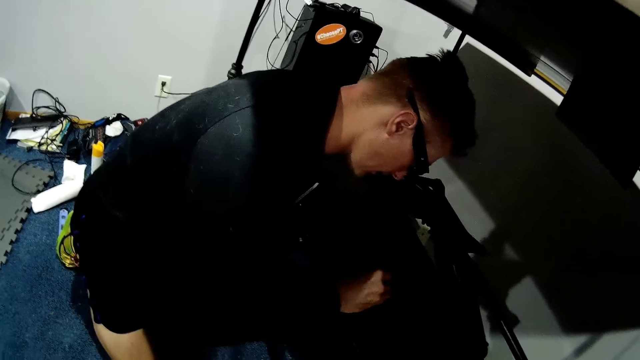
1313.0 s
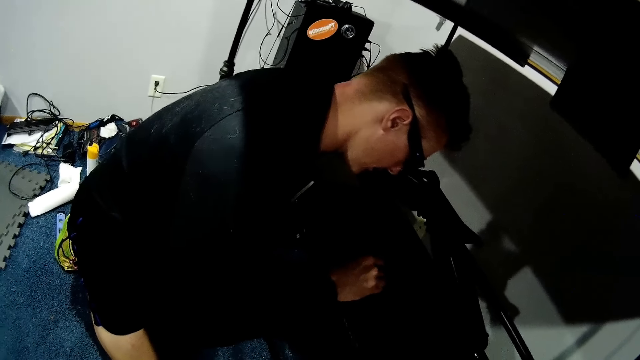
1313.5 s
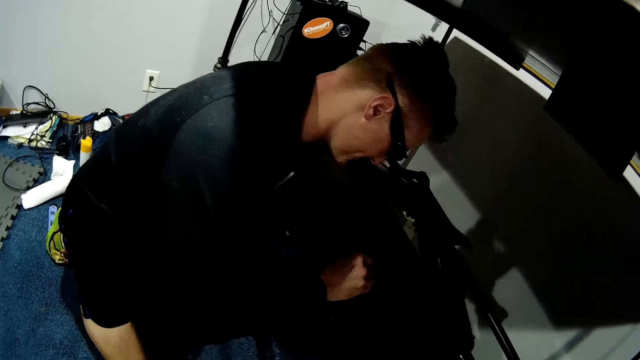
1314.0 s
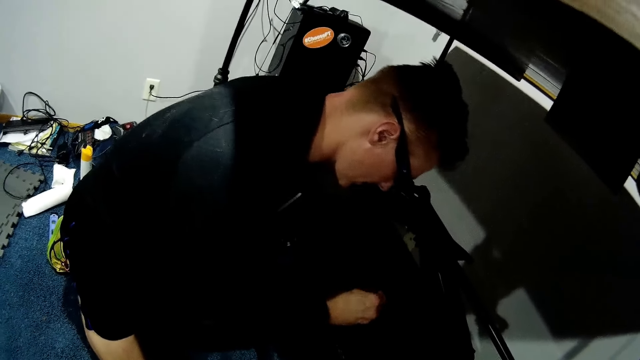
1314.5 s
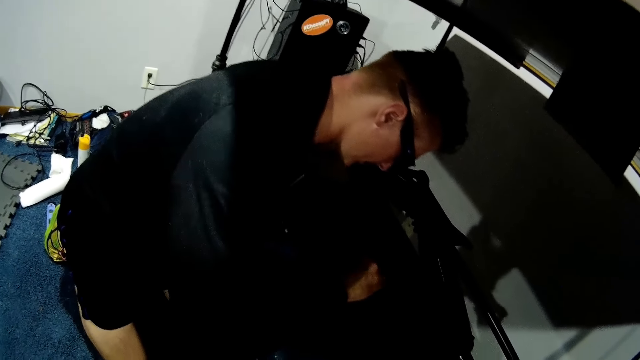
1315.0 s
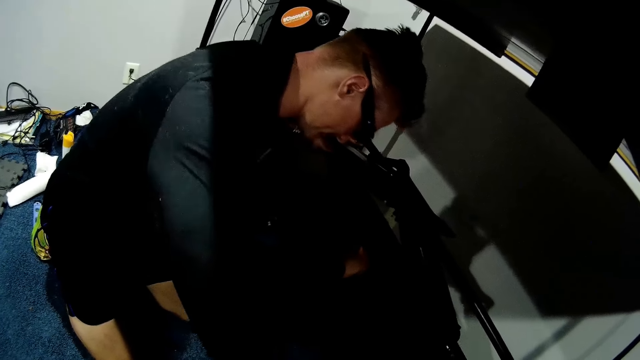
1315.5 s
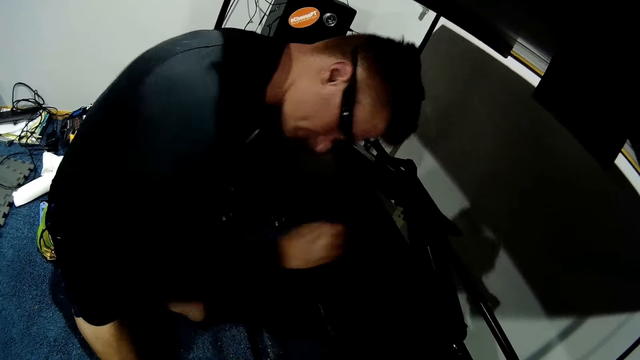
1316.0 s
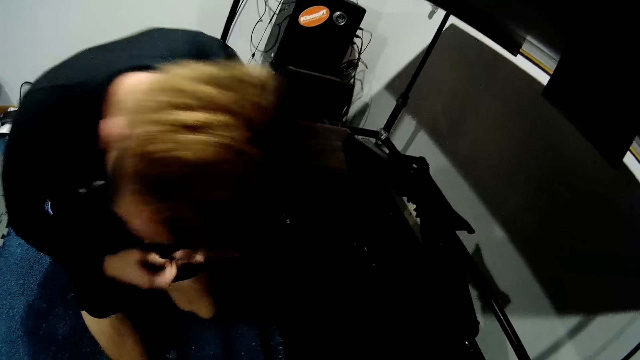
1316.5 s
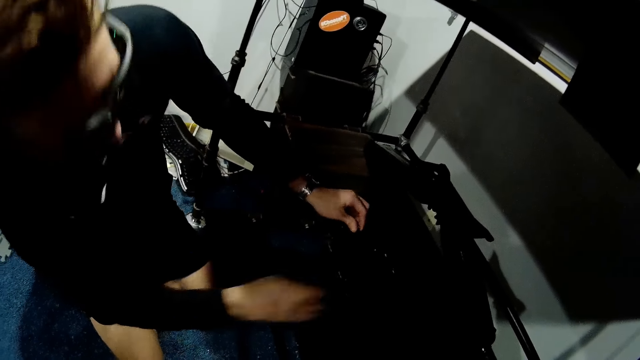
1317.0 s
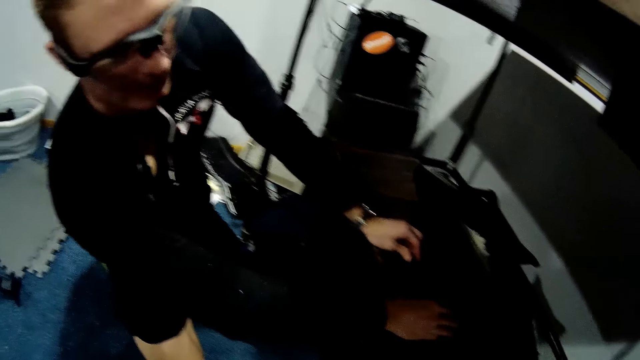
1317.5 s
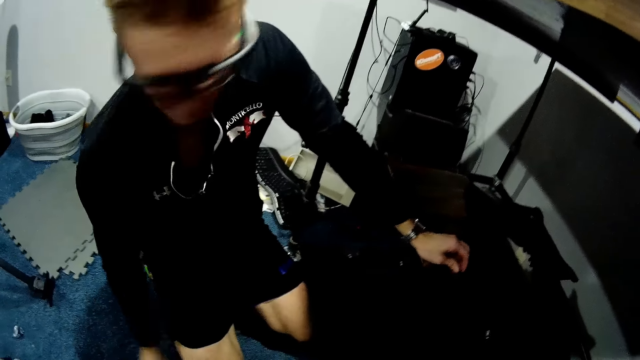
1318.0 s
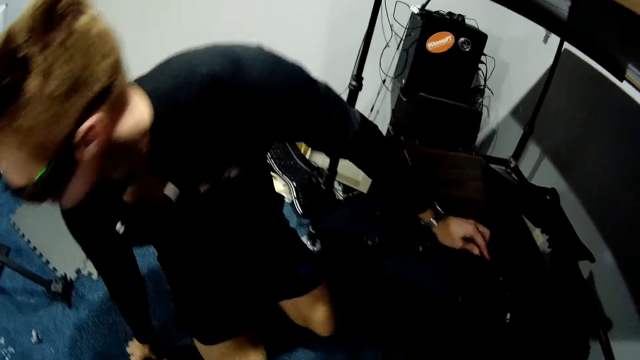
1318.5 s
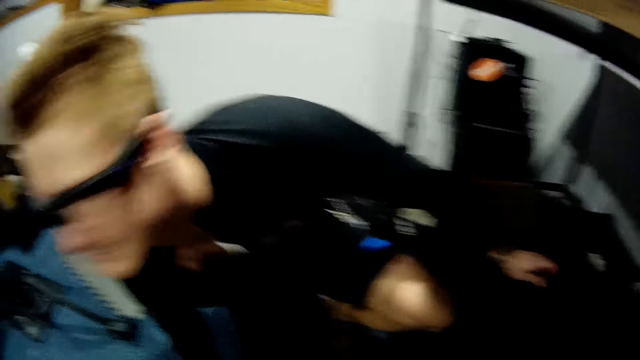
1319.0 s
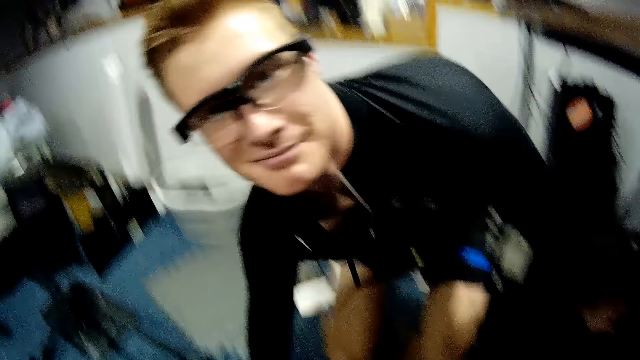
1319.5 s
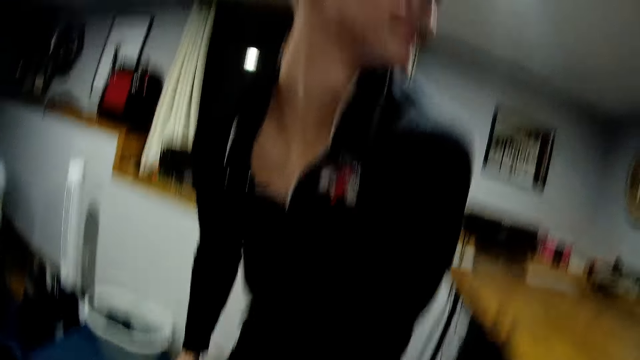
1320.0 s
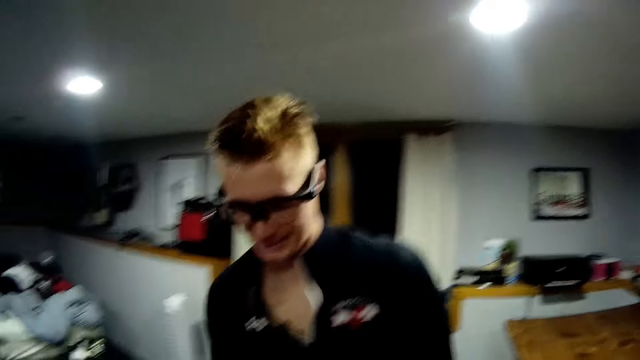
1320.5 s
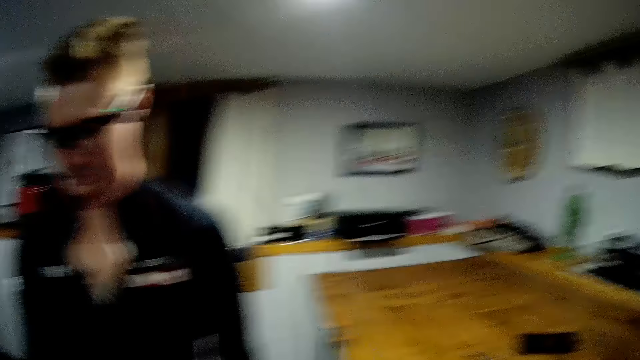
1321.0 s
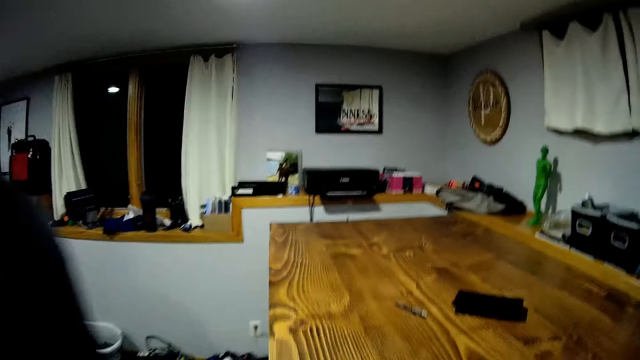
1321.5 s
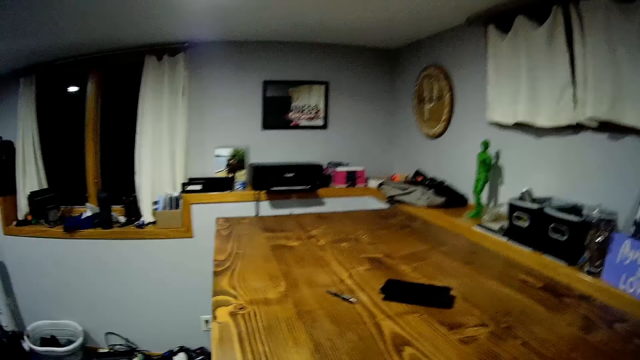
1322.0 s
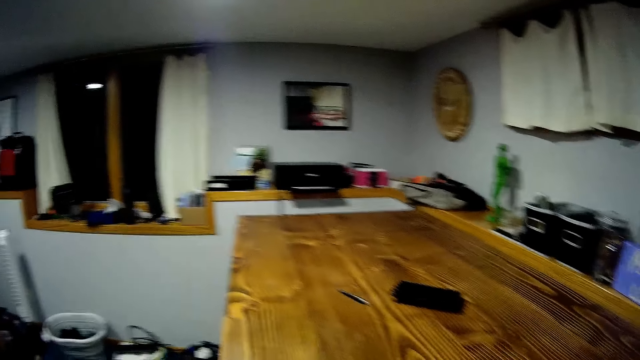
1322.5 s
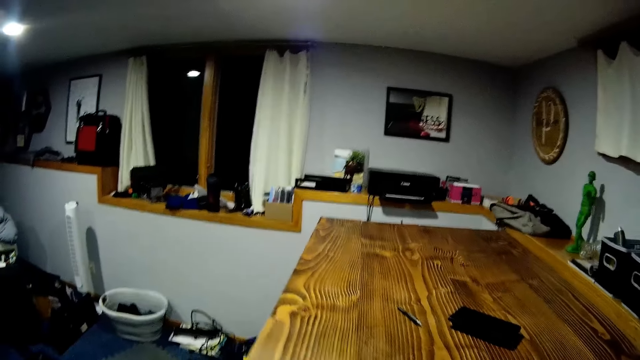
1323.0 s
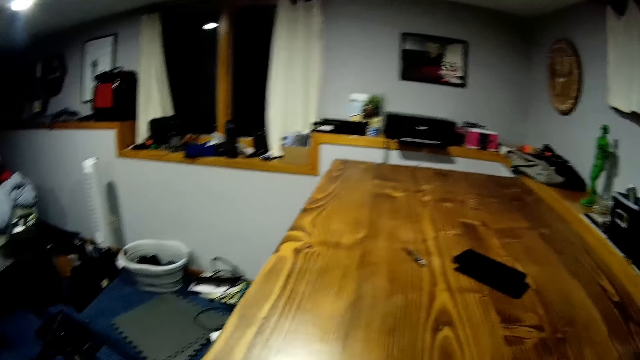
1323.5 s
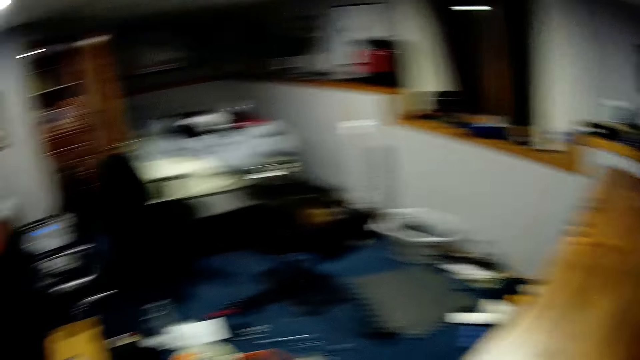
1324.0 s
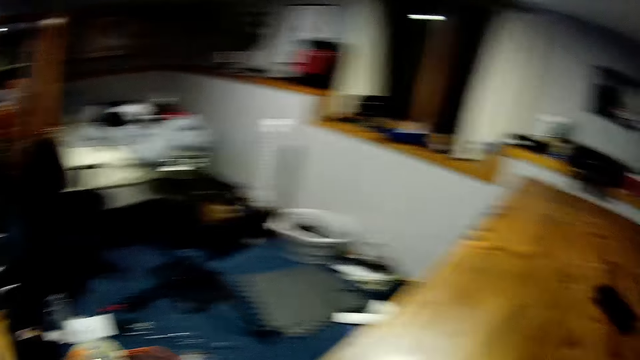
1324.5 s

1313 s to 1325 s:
A person stands and walks.

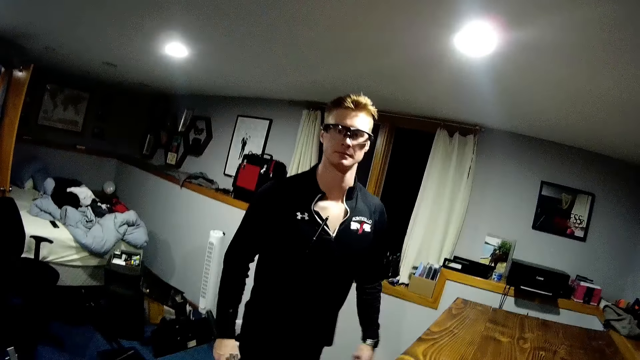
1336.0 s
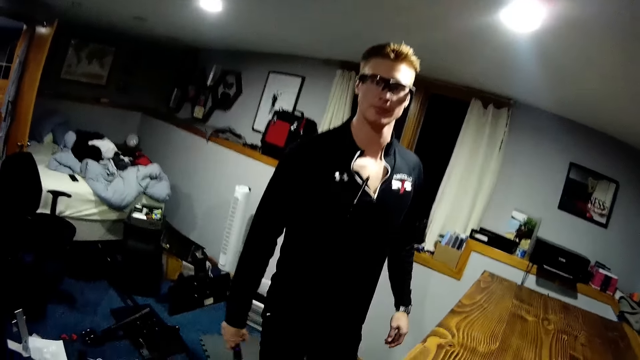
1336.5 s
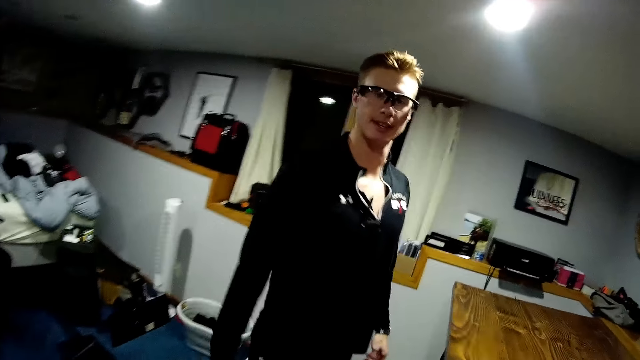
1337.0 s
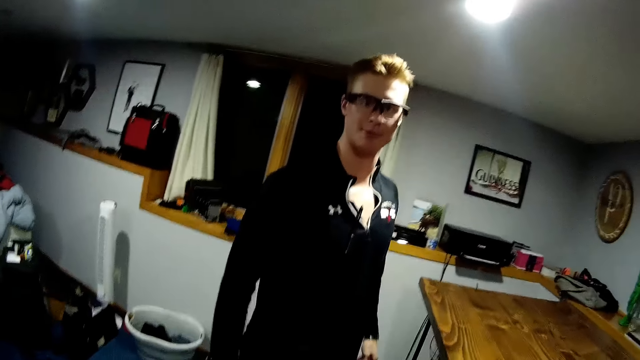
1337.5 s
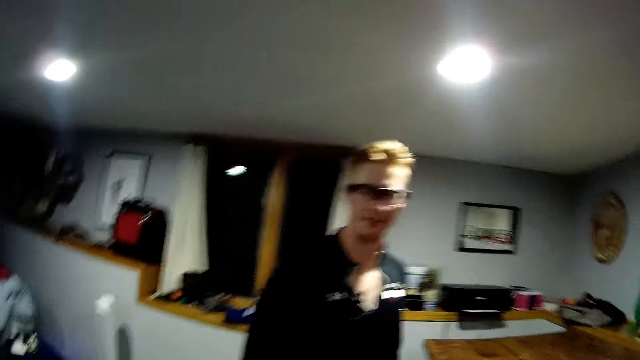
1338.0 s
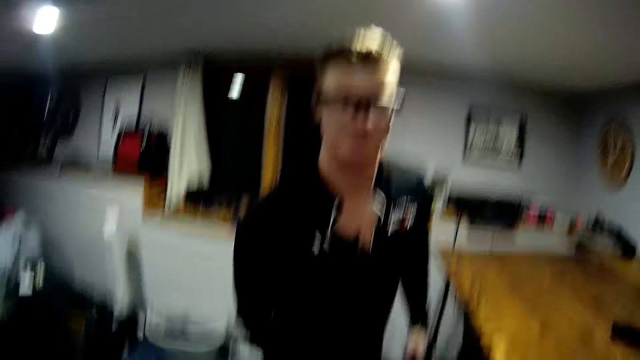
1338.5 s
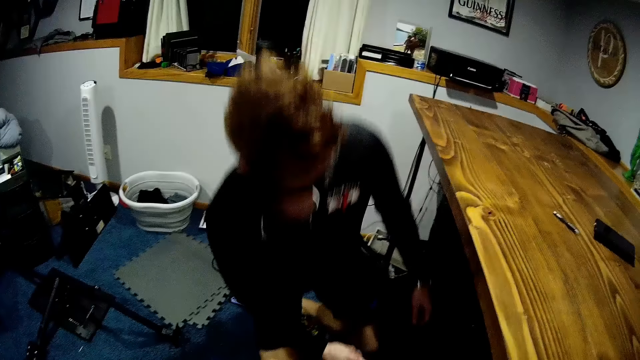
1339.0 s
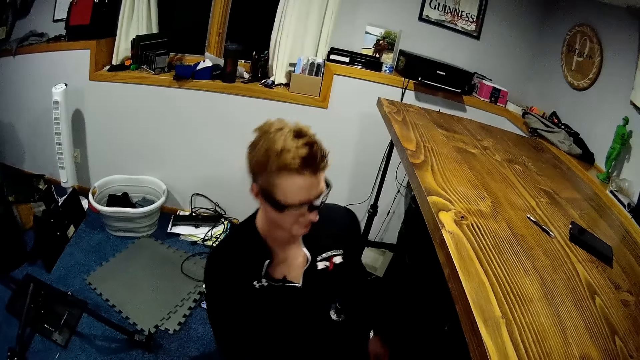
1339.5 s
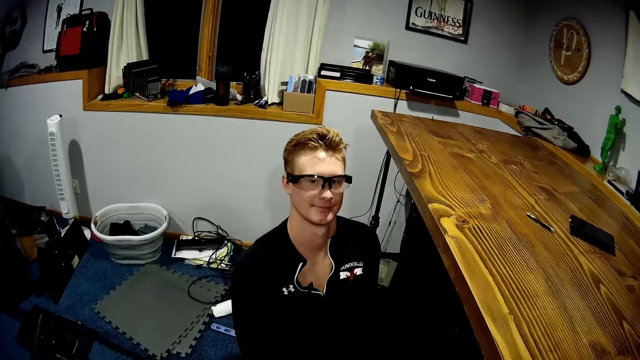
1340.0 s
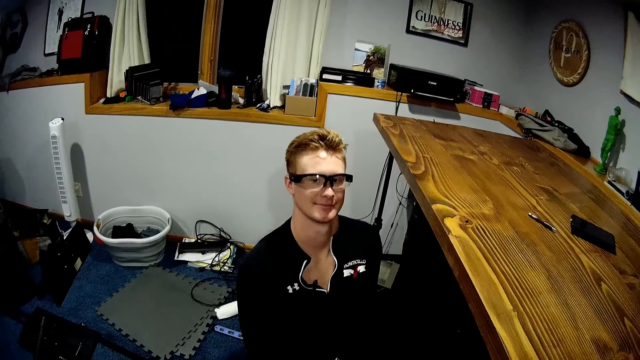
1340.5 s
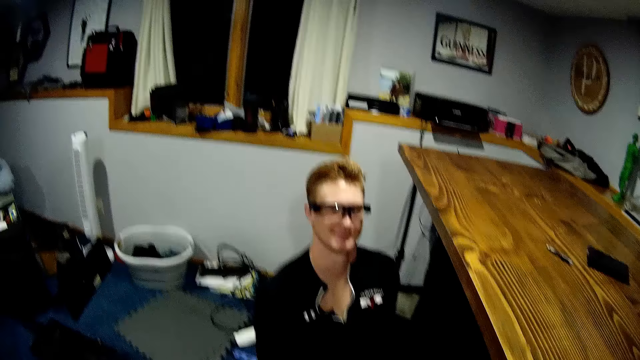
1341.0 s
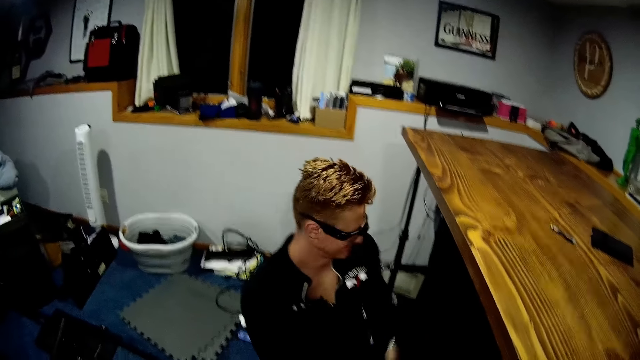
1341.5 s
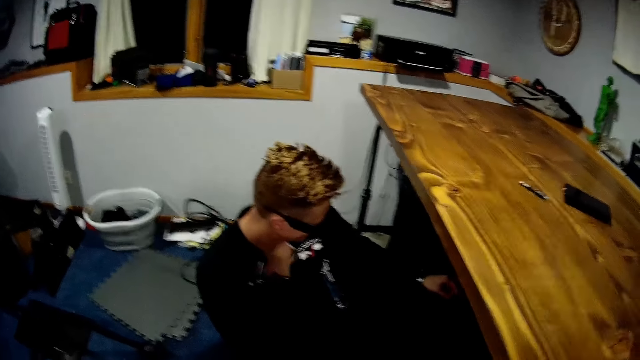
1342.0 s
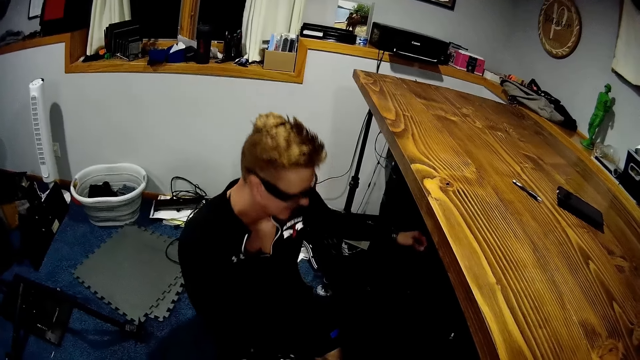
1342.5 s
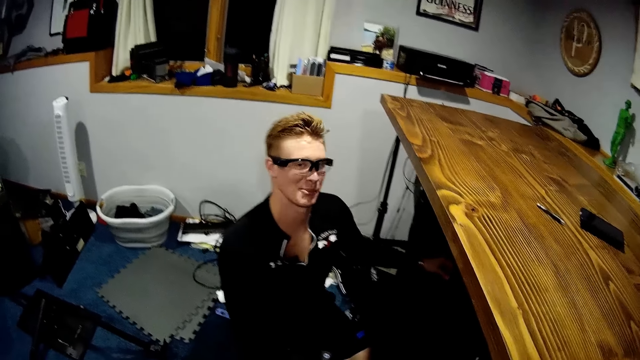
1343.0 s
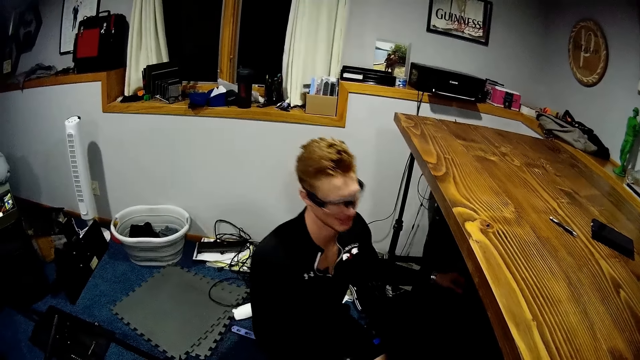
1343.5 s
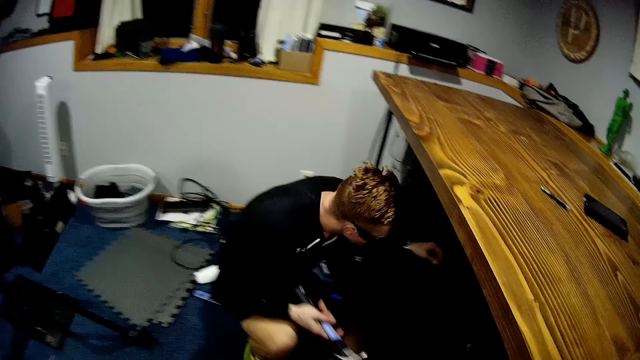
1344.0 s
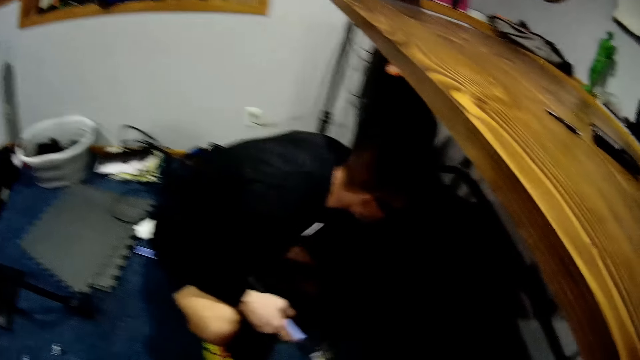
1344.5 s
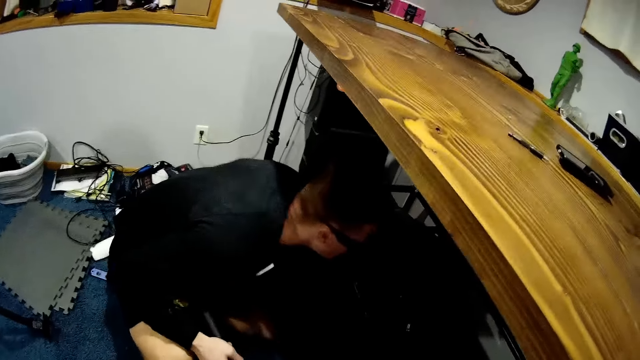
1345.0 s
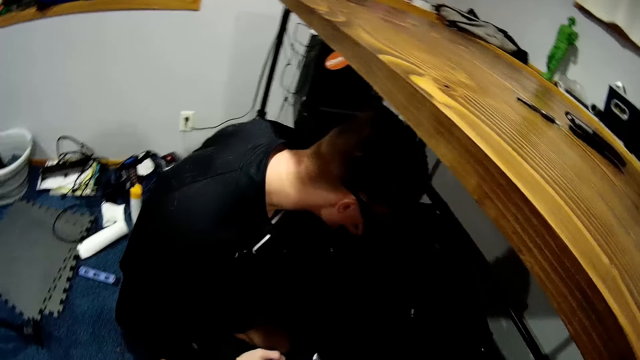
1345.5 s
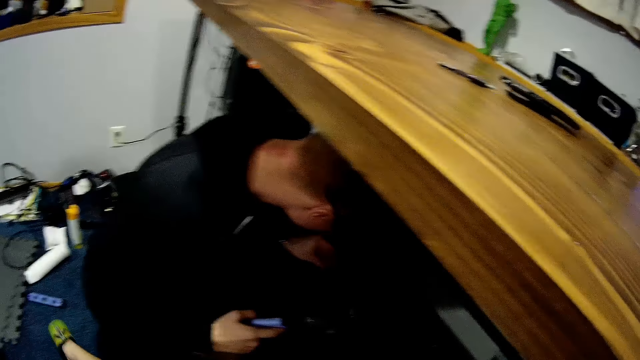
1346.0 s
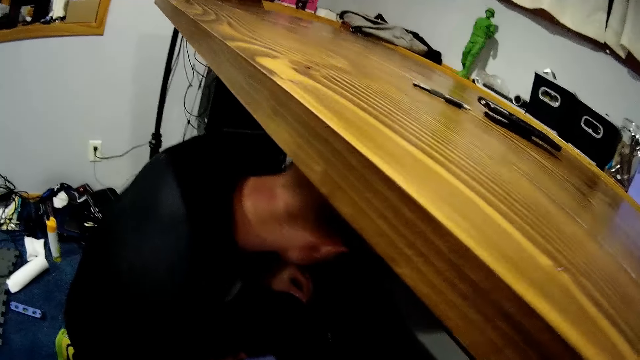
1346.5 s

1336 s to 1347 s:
A man holds a hammer in his right hand. The man kneels down.
